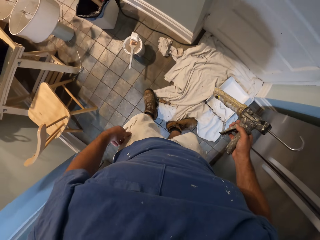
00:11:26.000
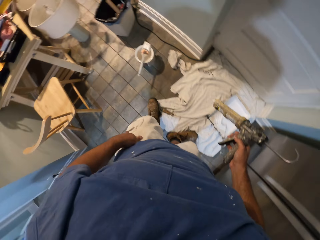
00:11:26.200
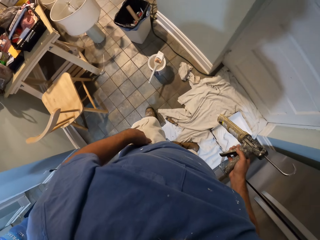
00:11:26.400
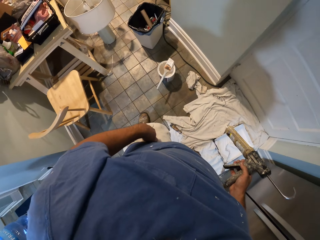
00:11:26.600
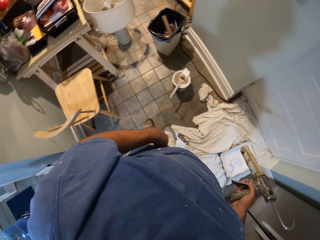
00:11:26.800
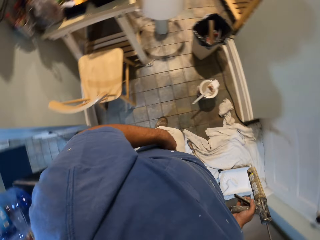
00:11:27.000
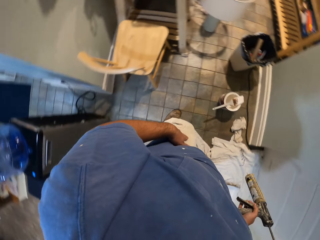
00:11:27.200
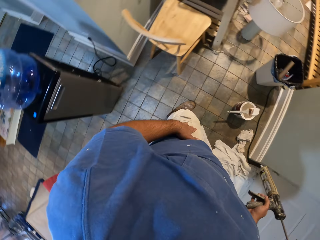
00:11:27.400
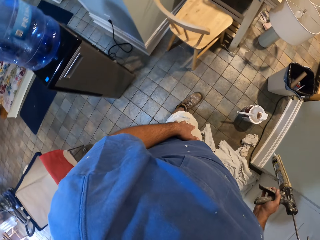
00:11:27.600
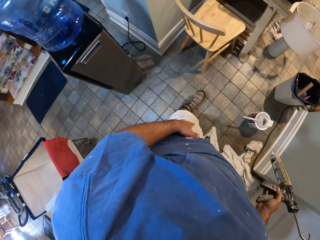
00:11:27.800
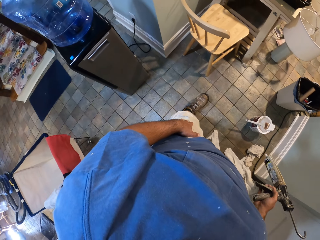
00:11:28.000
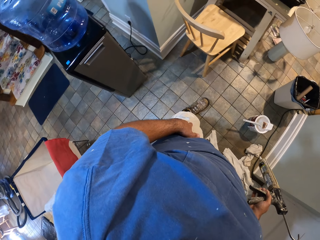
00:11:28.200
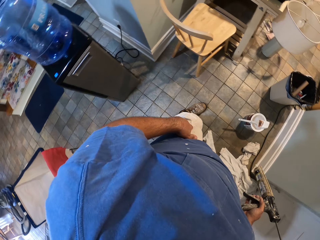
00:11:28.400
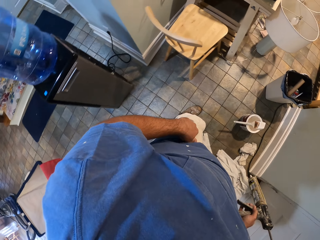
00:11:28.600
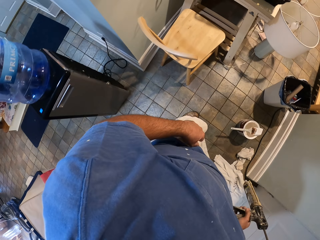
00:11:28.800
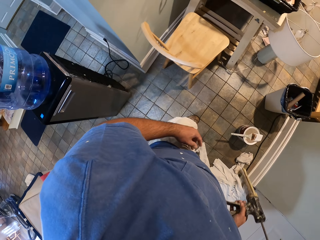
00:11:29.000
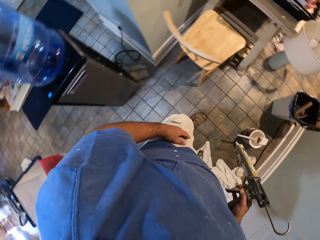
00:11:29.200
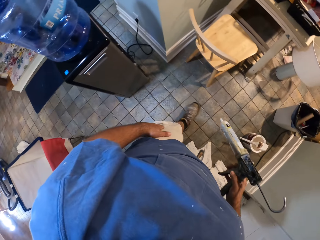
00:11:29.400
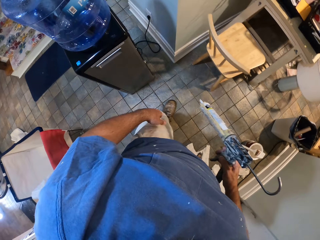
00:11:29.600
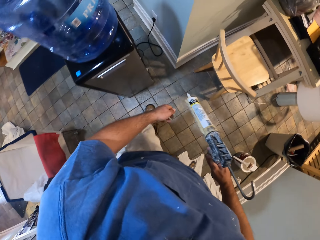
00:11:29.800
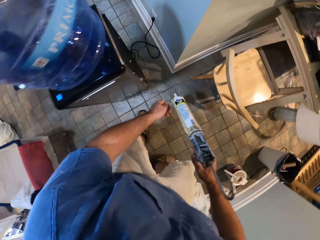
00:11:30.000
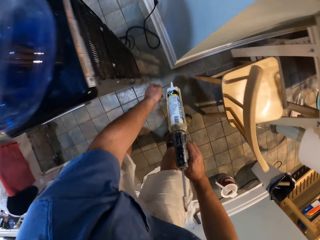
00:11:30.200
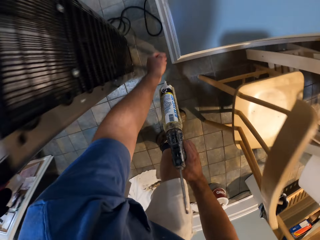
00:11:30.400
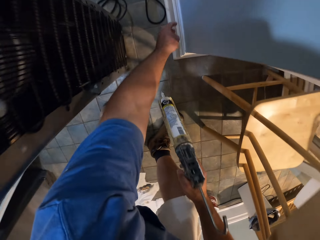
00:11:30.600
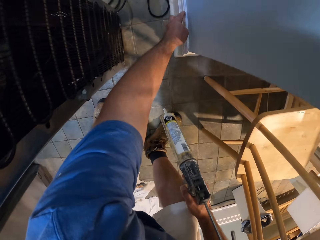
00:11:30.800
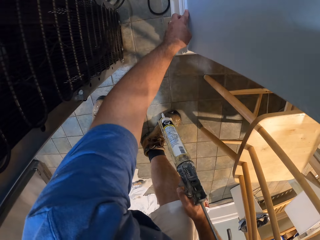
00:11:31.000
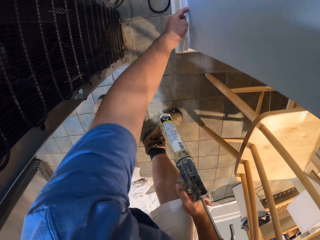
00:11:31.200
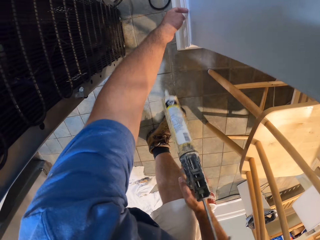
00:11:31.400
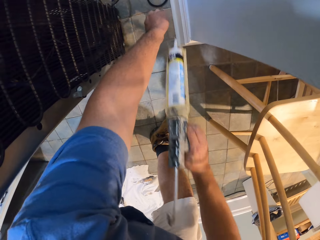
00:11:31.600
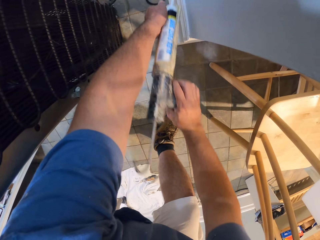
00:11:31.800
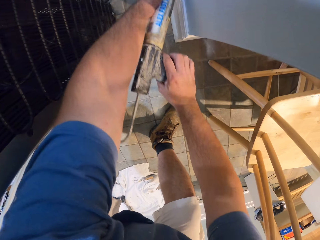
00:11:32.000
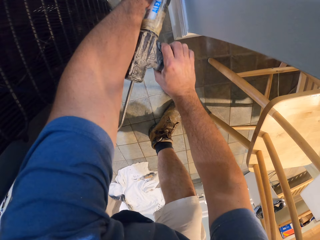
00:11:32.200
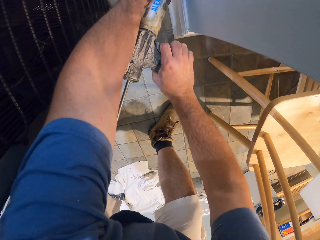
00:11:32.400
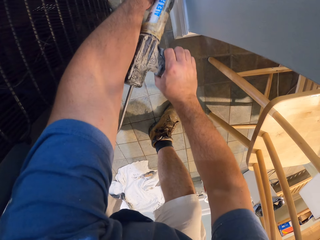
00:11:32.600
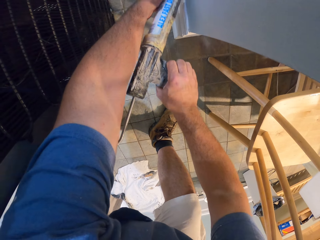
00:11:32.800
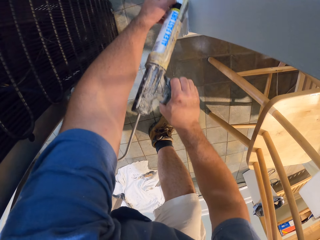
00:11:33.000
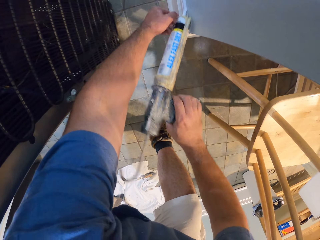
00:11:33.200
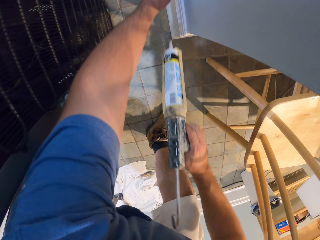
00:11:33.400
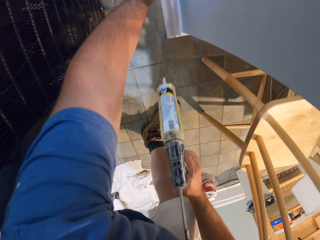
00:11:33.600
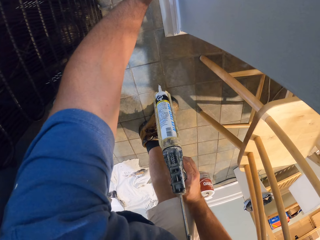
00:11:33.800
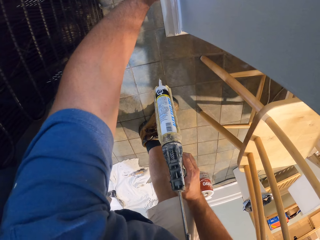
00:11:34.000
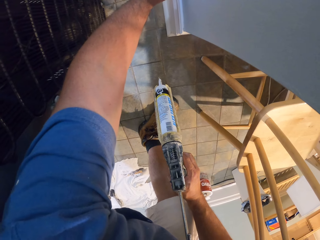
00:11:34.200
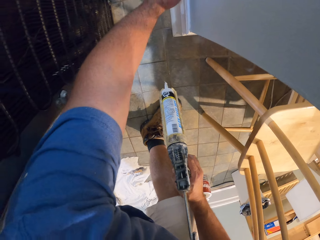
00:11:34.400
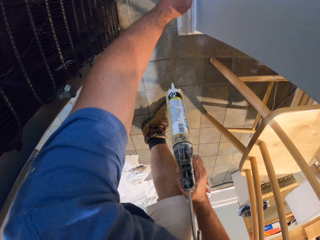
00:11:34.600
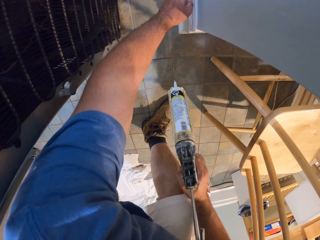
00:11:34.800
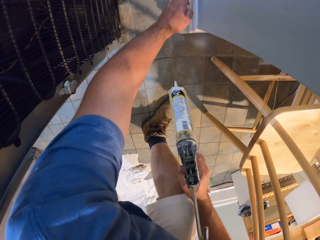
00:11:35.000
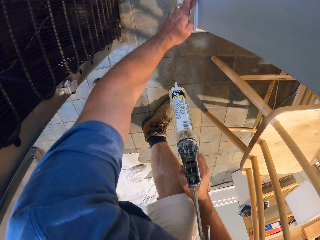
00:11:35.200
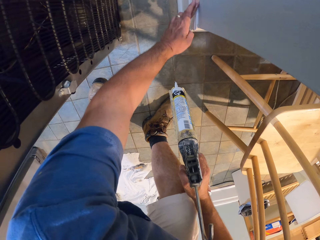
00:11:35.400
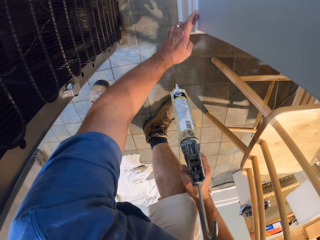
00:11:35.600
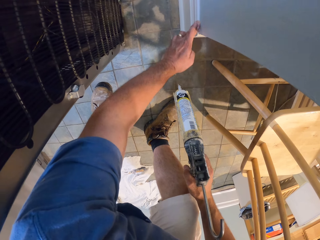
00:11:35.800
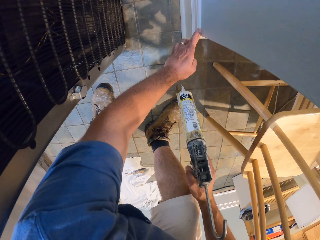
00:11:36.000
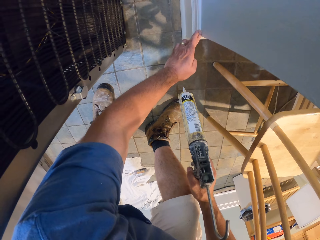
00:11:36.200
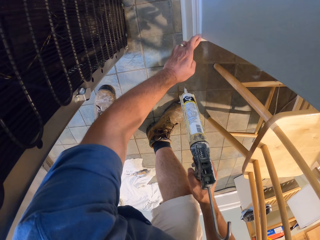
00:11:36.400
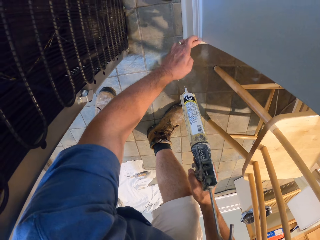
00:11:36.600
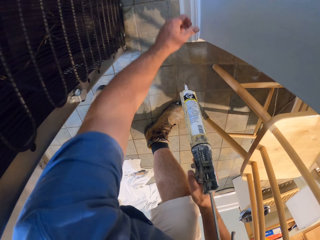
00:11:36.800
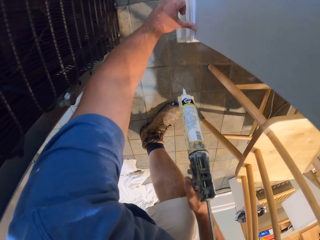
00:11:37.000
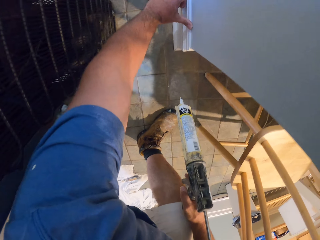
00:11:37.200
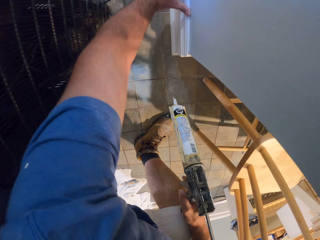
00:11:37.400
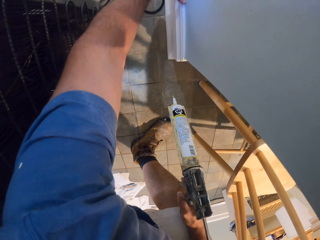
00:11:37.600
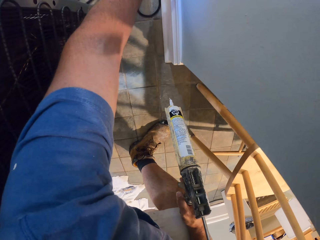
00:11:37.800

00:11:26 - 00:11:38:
The camera wearer cleans his left hand on his shorts. He turns toward the water dispenser. He touches the wall trim with his left hand. He puts paint on the edge of the wall trim with the paint gun. He aligns the paint on the wall trim with his left finger.

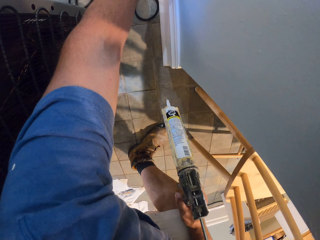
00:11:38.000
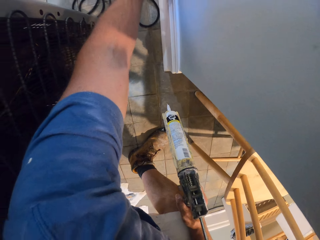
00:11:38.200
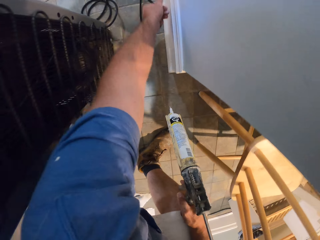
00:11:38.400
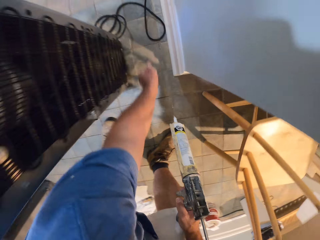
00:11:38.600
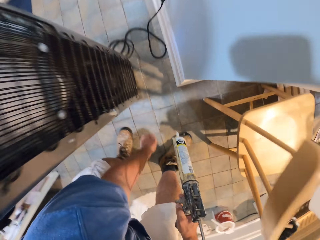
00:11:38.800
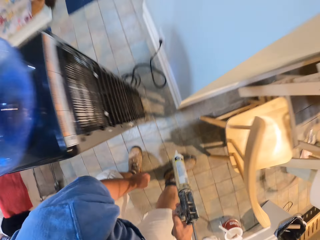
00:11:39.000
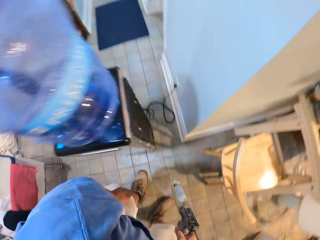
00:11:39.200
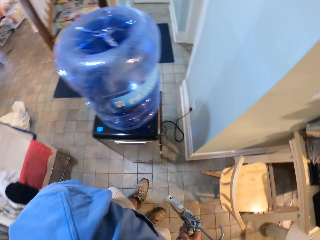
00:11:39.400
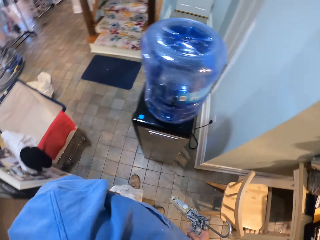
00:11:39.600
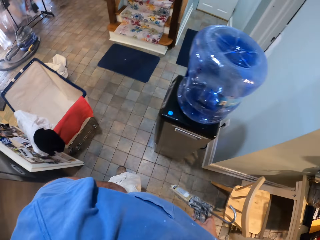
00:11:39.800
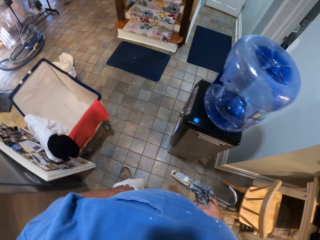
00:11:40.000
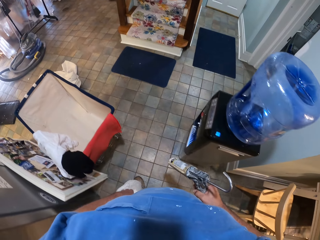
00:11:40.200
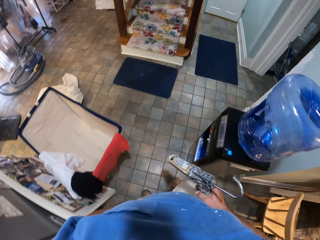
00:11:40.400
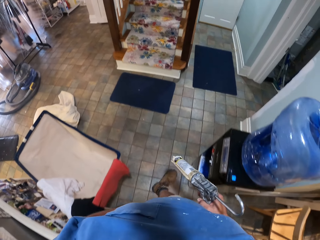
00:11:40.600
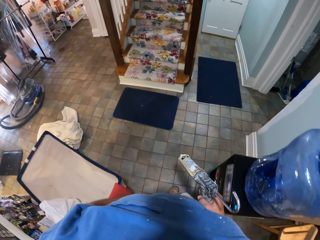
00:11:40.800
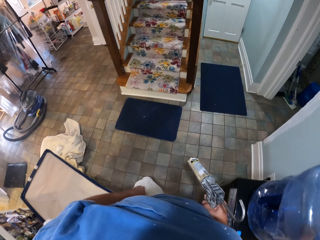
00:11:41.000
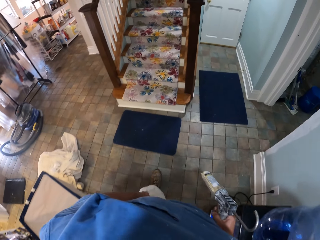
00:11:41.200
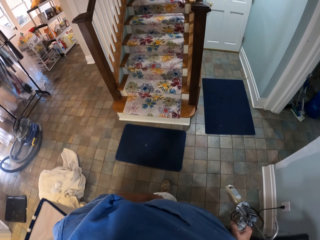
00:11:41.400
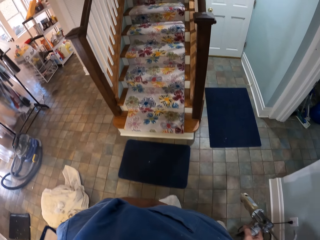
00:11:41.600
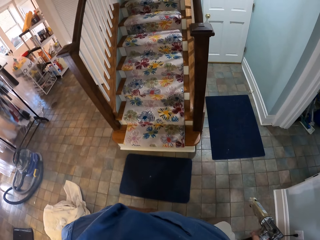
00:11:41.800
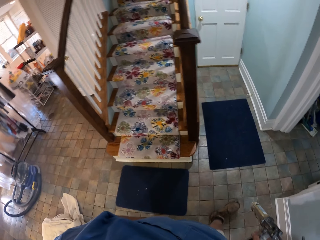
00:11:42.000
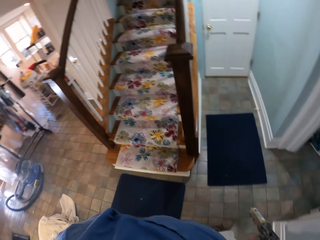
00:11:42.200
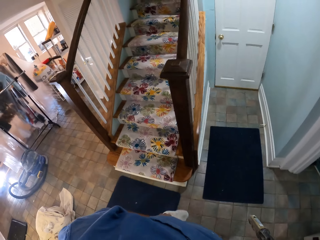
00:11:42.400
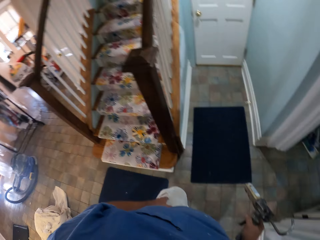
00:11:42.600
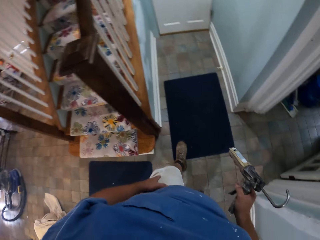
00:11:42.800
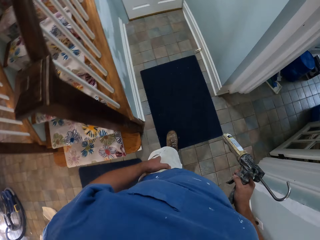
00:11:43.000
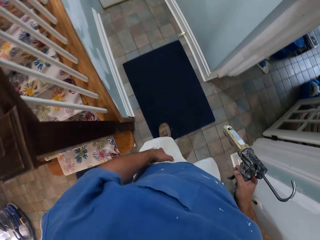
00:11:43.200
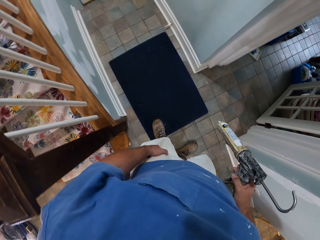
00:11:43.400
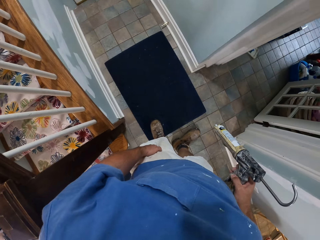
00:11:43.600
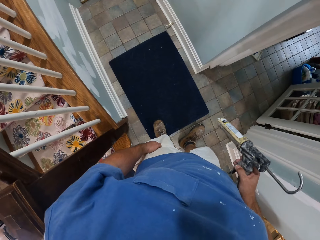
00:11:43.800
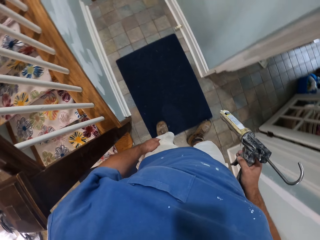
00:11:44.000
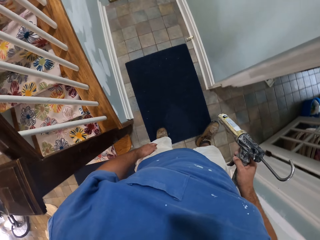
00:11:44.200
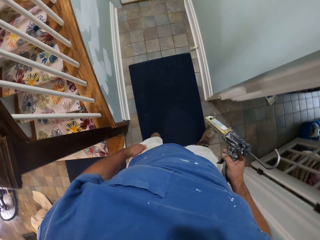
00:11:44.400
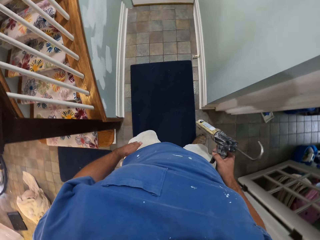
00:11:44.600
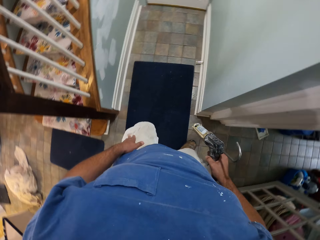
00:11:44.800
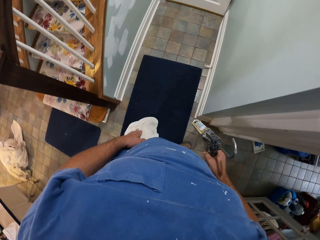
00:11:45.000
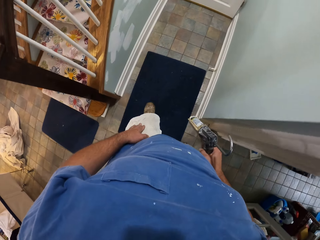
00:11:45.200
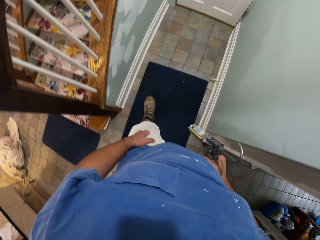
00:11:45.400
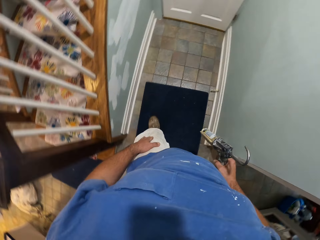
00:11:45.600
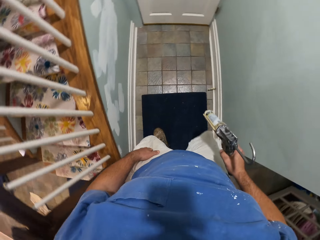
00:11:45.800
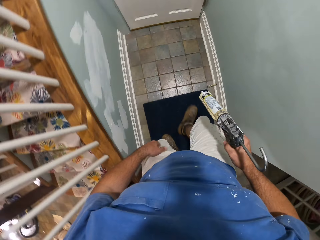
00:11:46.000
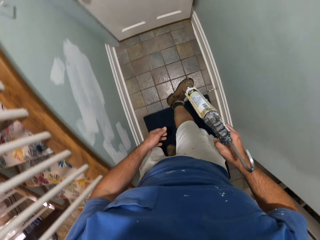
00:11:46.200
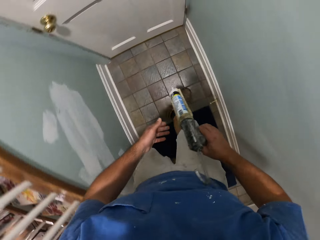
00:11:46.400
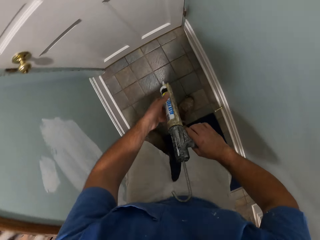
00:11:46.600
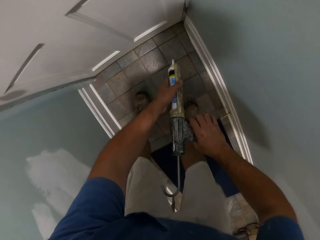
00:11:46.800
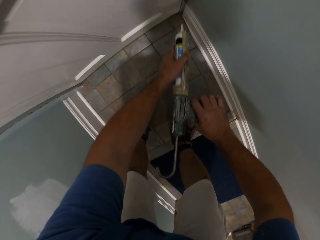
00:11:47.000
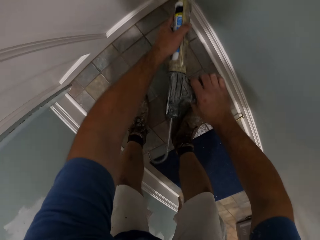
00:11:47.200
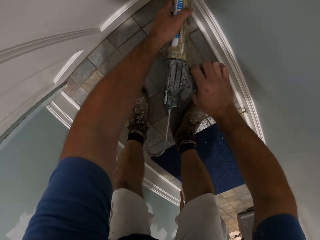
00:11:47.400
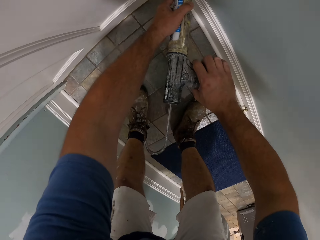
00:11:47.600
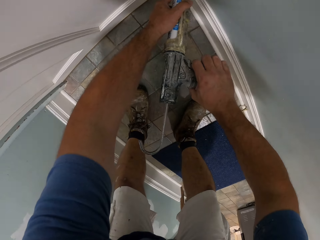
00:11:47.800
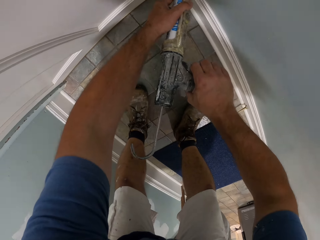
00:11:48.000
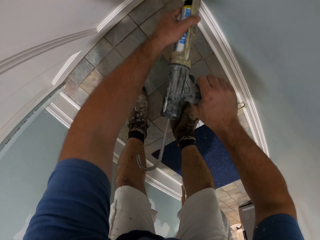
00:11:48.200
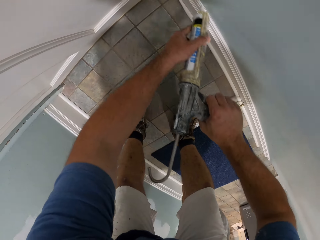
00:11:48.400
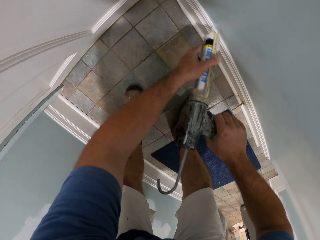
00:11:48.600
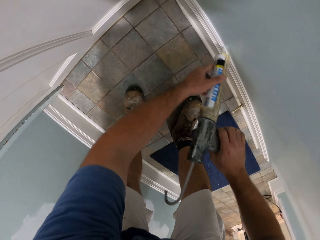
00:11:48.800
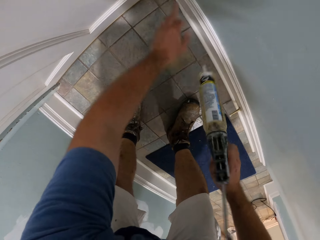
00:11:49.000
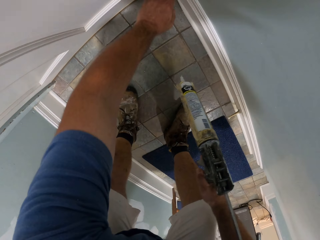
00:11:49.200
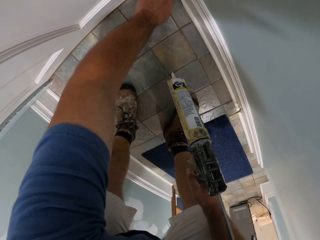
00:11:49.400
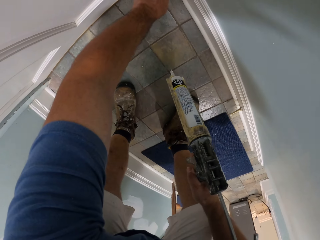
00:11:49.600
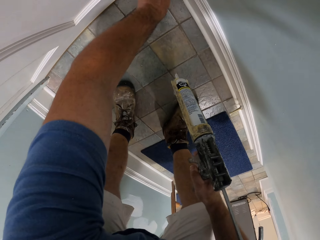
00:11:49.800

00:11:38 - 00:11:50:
The camera wearer walks to another door and glues it. They put paint on the edge of the wall trim with the paint gun.
